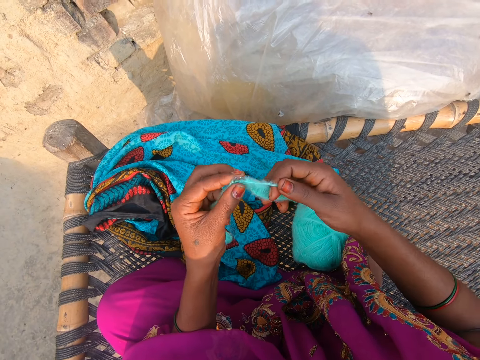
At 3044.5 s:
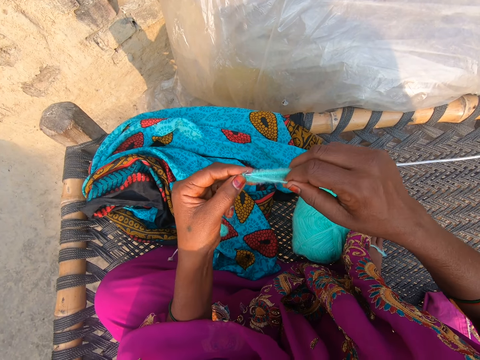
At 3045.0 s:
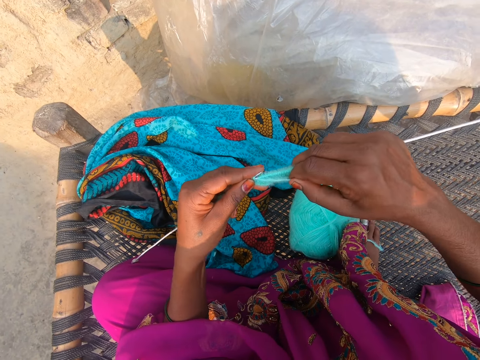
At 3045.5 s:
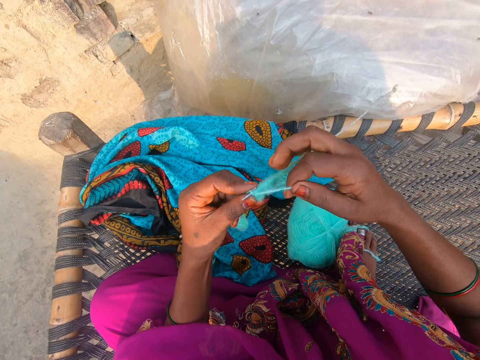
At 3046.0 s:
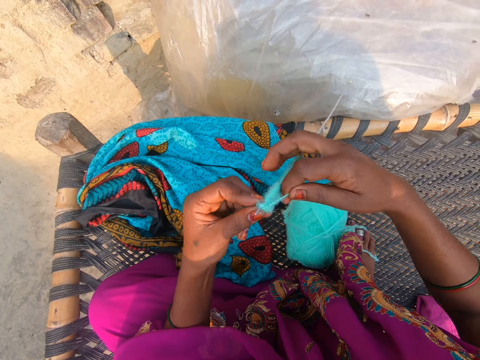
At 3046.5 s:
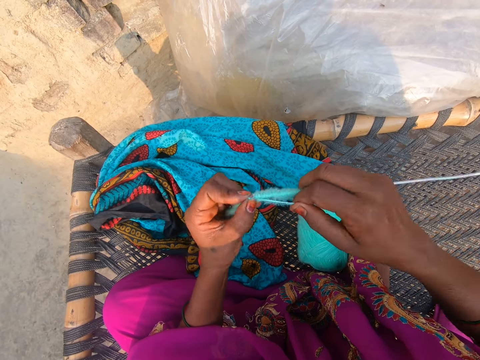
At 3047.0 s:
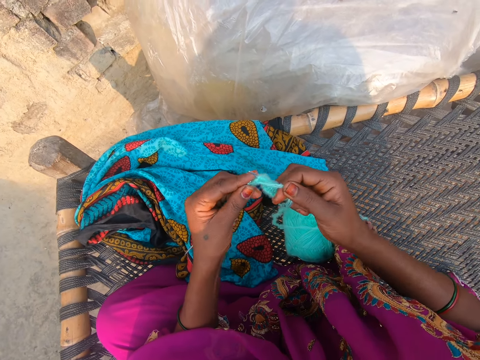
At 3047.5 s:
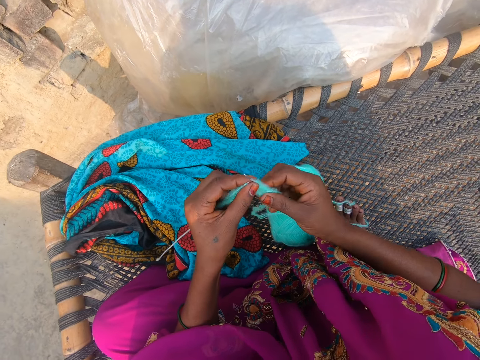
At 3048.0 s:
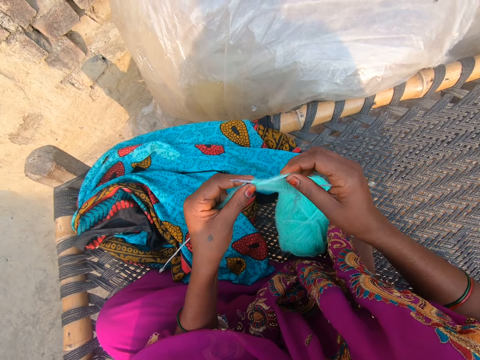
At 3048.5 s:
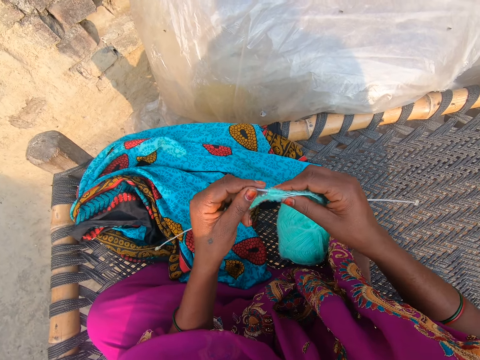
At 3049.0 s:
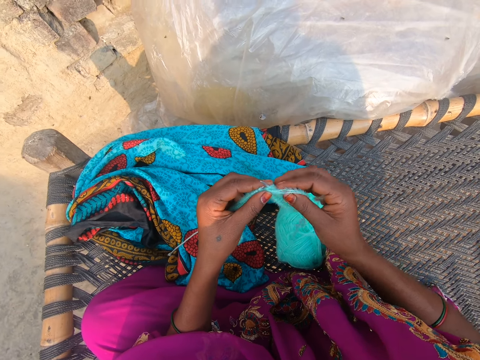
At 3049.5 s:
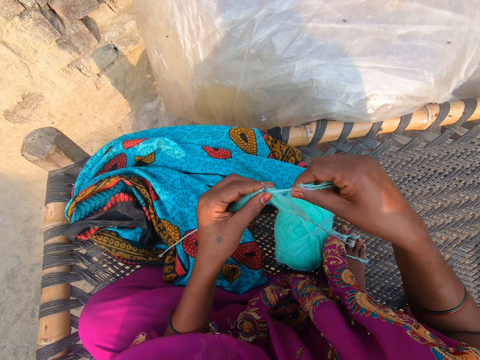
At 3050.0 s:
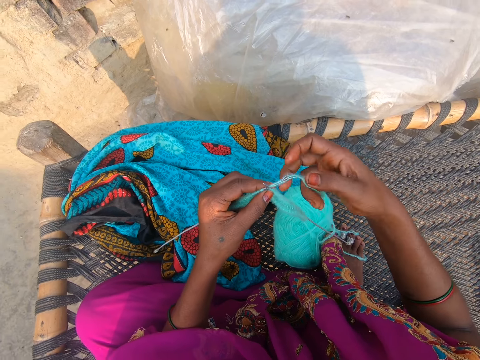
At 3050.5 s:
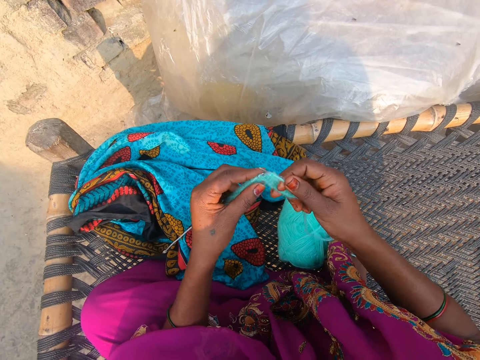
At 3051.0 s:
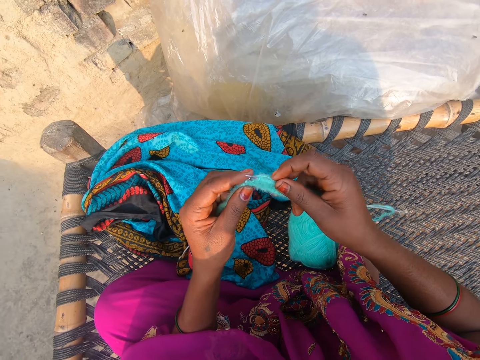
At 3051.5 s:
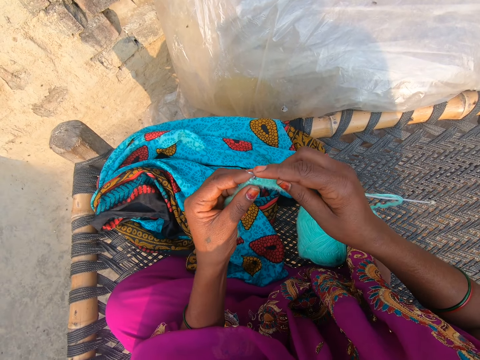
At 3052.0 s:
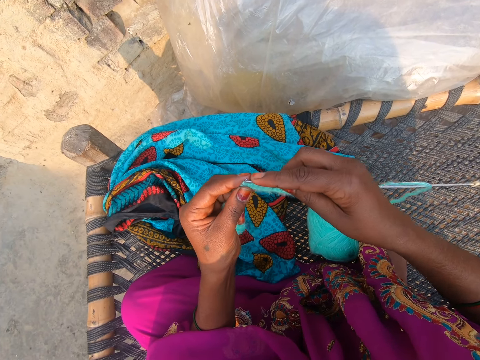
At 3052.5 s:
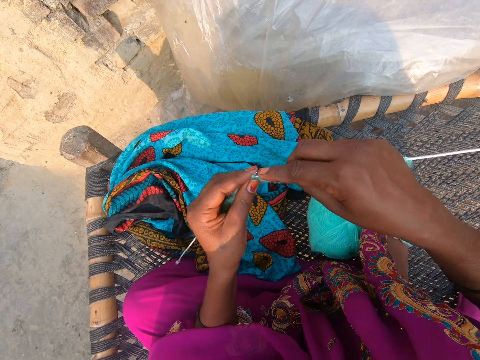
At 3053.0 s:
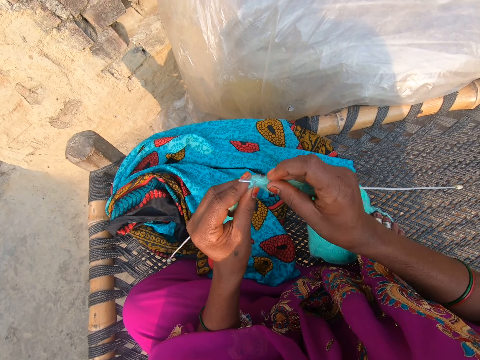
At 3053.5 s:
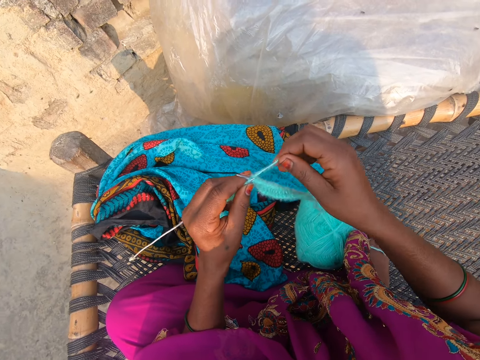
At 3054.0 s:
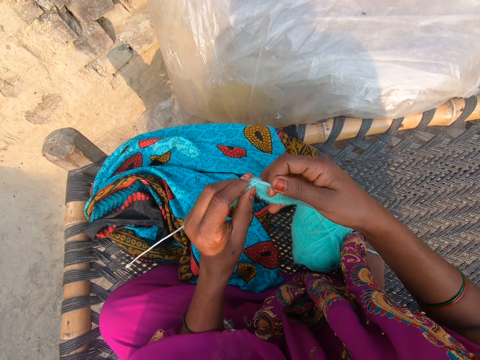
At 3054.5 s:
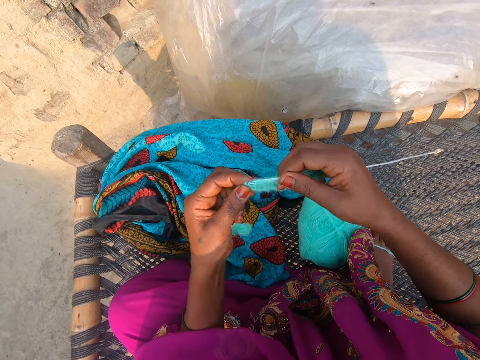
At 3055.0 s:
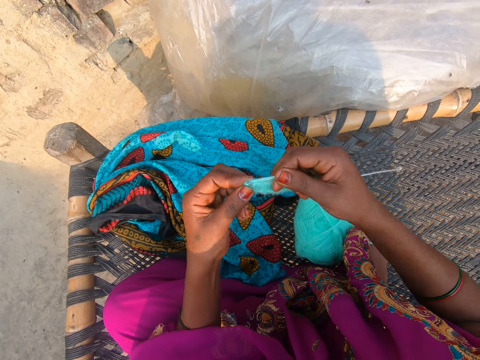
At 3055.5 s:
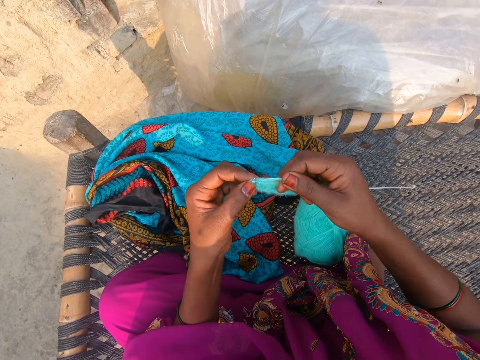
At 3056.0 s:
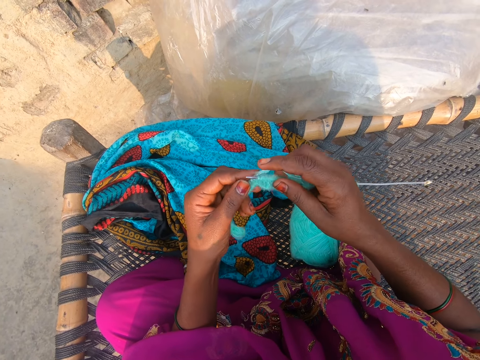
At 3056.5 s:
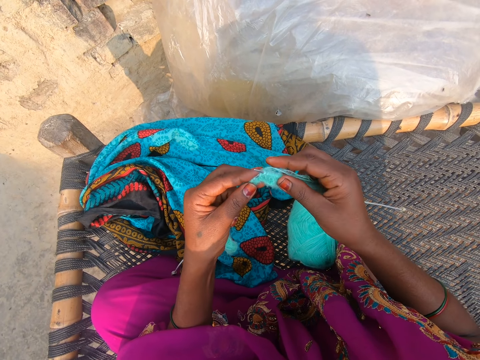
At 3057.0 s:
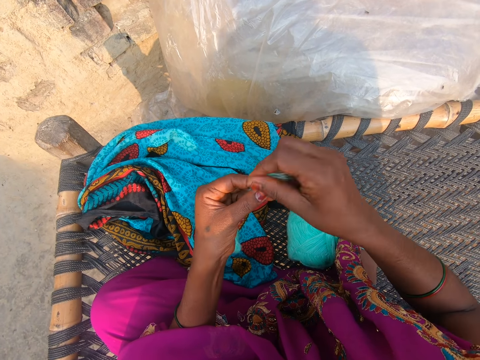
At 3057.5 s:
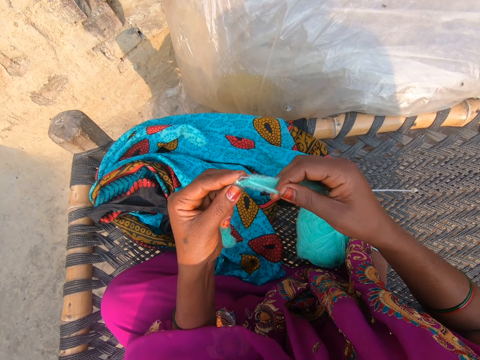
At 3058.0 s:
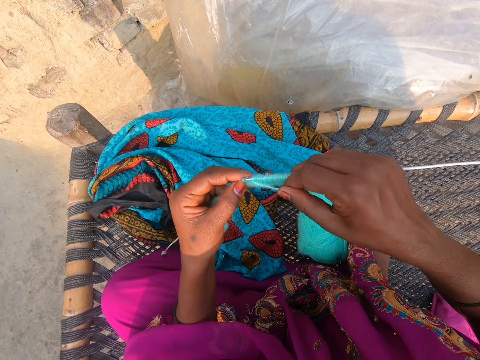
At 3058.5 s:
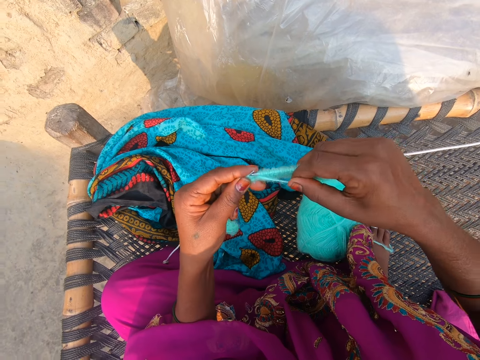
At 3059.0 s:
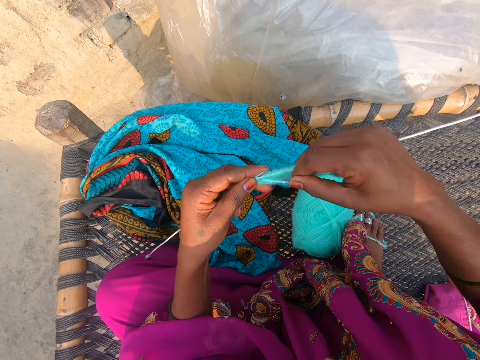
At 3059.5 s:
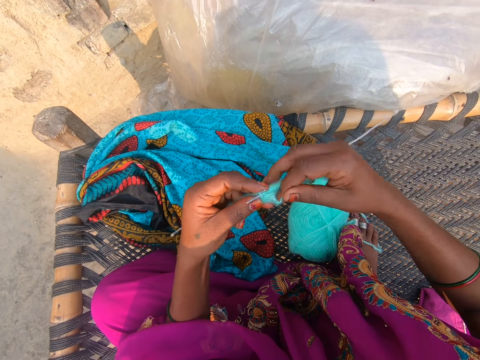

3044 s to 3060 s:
The camera wearer moves the thread around the needle hook. They do this again. They align the fabric and move the thread around the needle hook. They knit the fabric. They move the thread around the needle hook. They do this again.

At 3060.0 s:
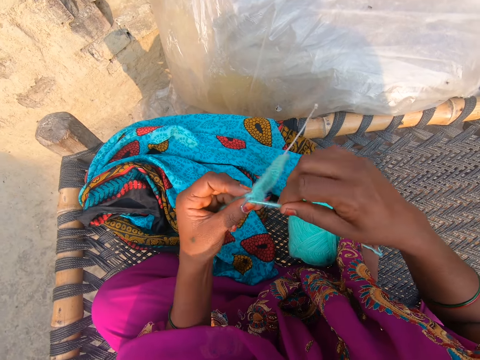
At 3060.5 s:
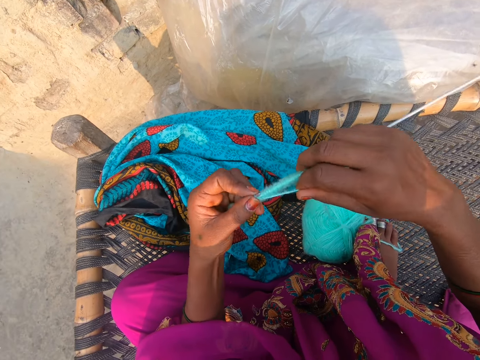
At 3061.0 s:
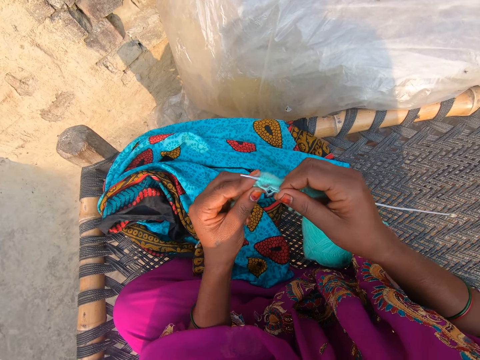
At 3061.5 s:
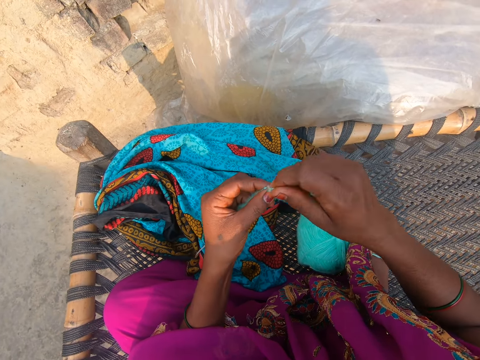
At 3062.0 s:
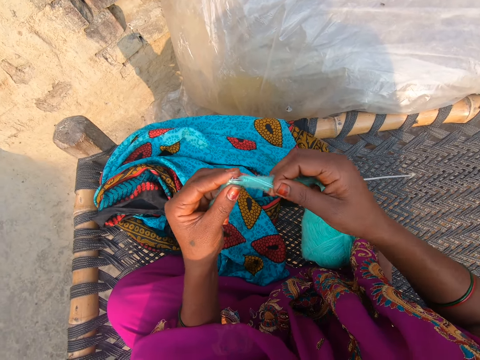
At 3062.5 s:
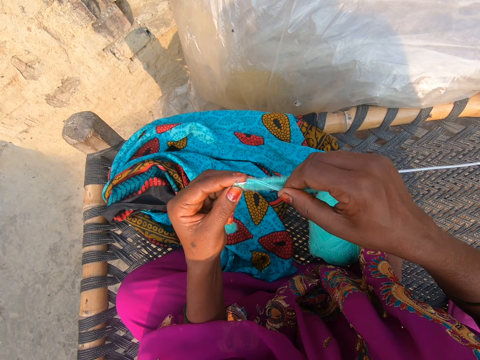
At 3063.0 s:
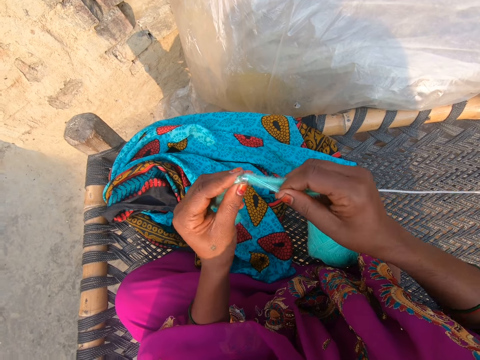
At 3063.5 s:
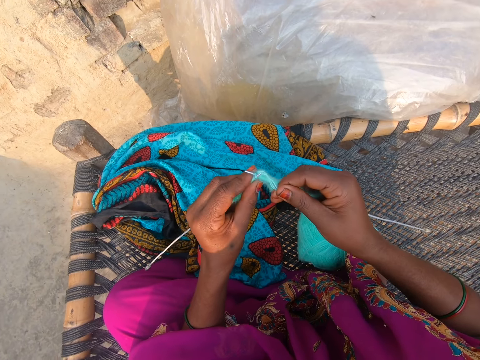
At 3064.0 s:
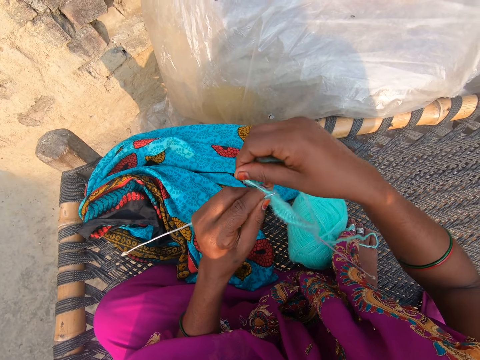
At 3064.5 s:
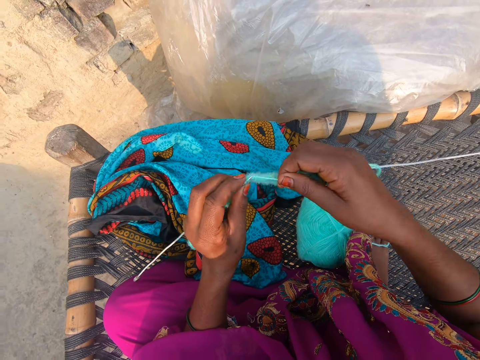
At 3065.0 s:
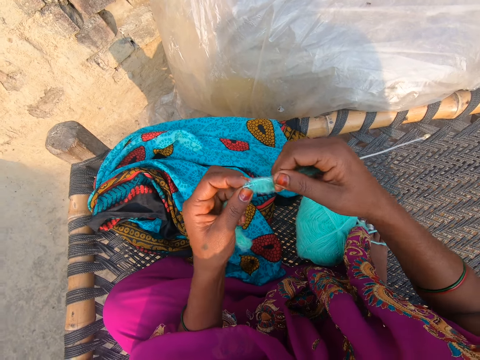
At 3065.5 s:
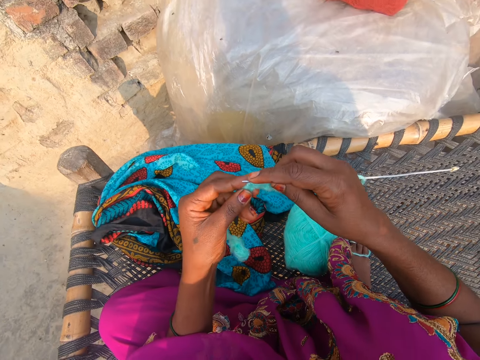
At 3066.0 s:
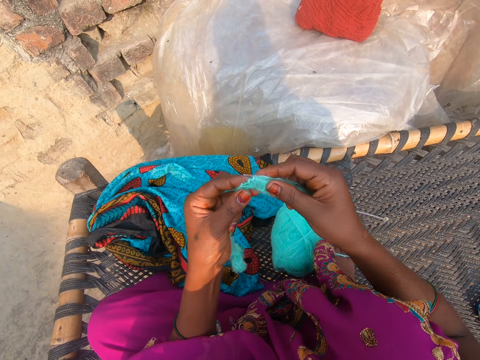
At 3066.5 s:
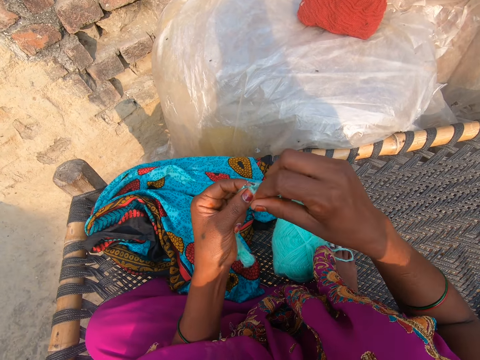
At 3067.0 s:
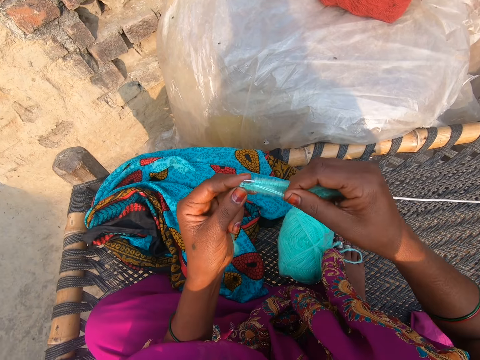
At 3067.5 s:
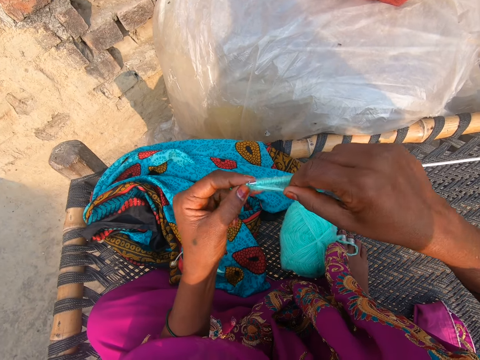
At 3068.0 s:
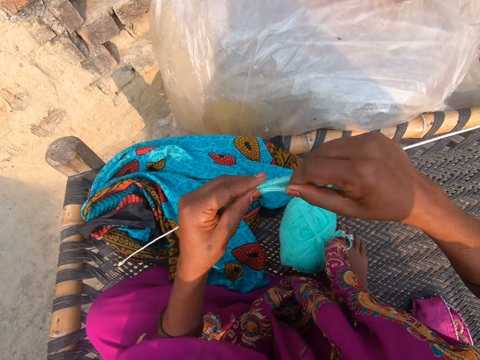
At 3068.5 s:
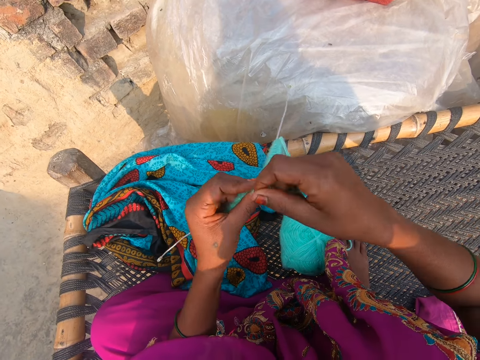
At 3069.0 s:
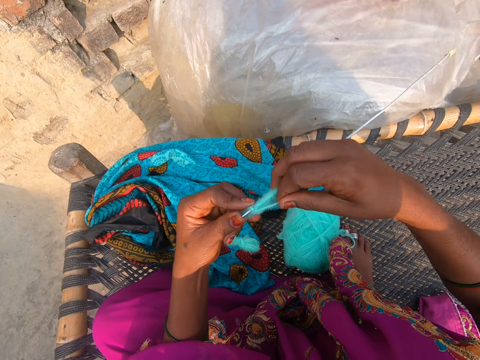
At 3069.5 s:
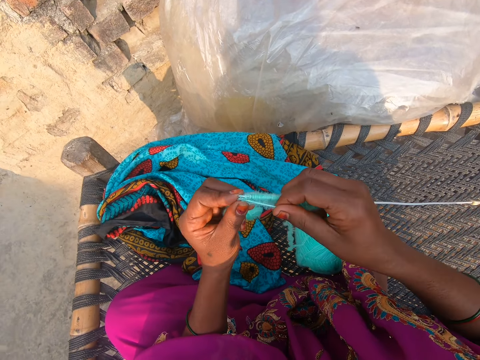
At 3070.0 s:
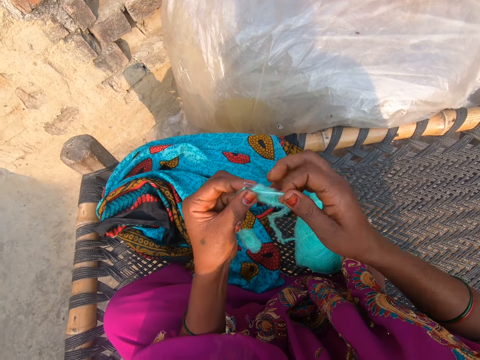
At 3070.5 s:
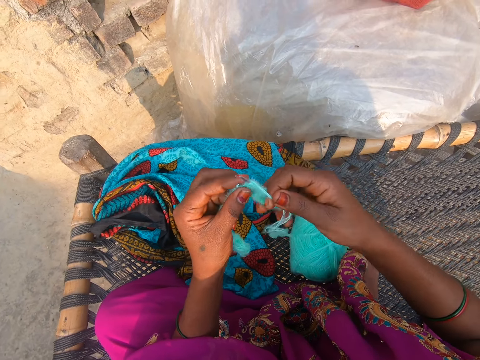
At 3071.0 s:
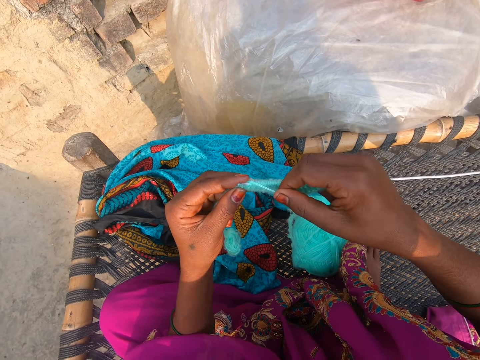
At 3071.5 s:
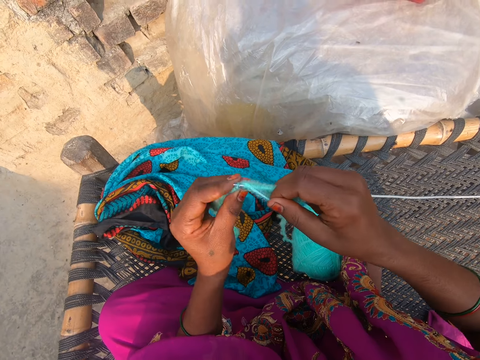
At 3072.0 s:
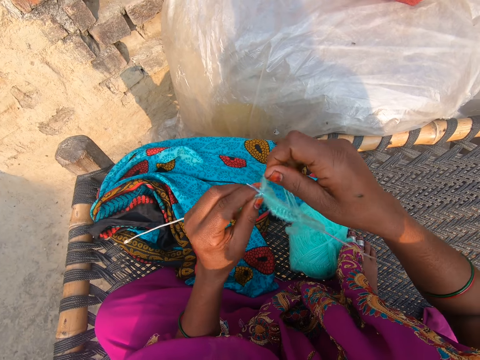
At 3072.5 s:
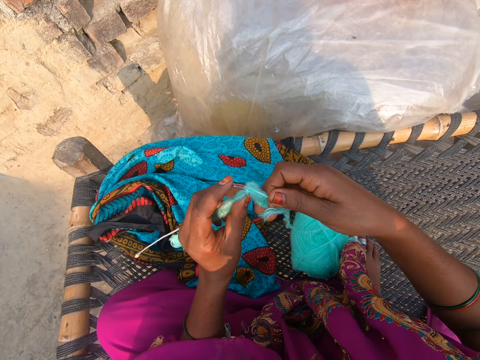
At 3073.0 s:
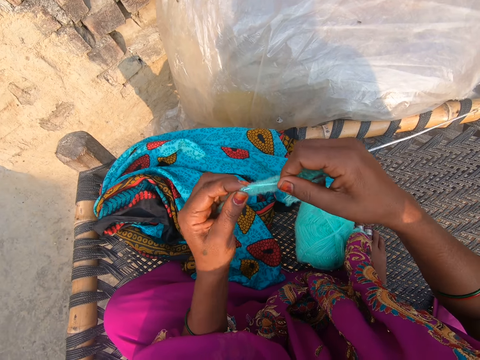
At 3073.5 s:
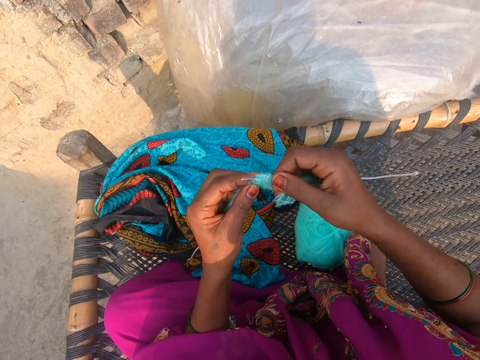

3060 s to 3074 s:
The camera wearer moves the thread around the needle hook. They do this repeatedly.
